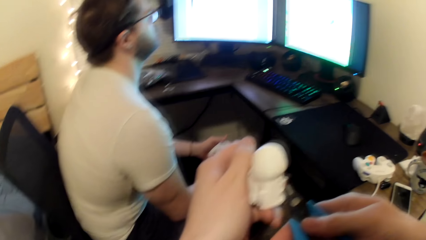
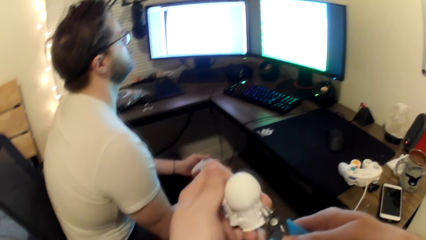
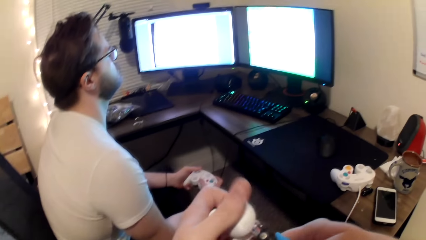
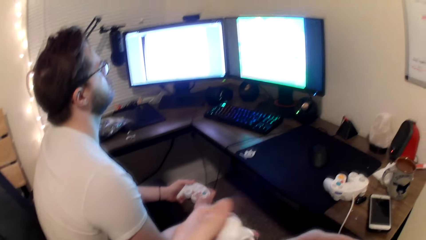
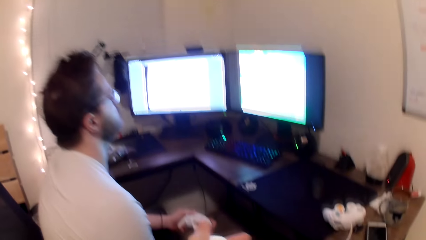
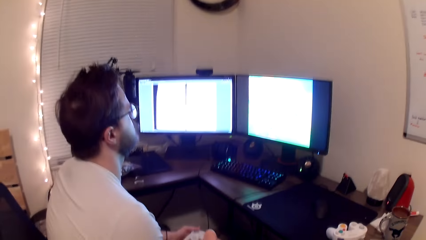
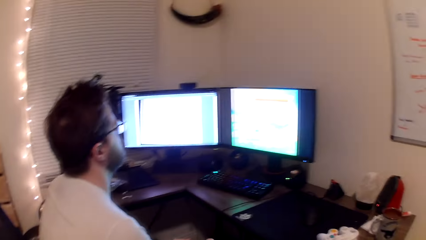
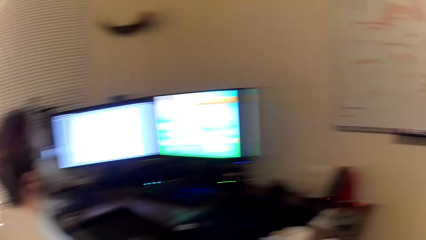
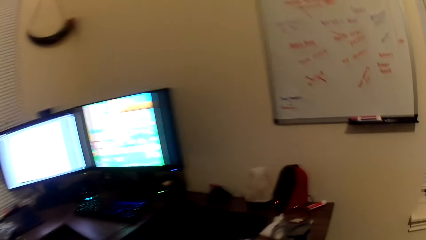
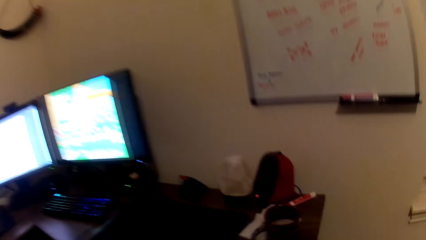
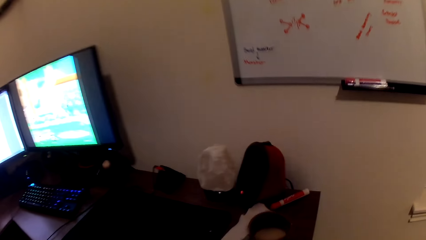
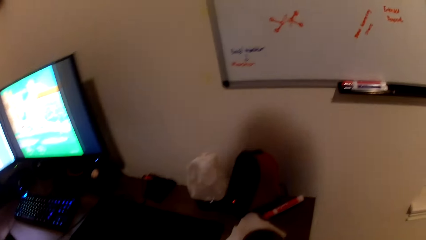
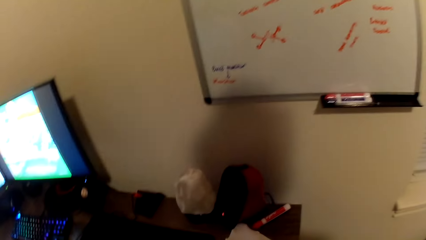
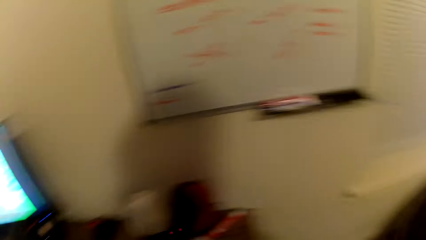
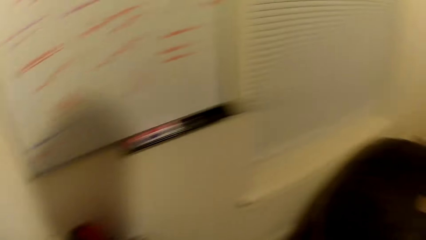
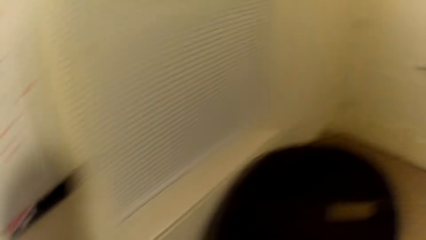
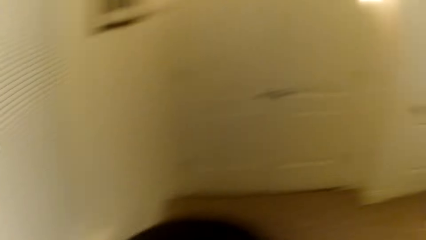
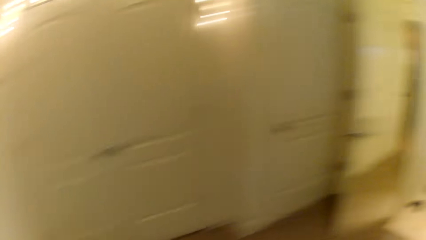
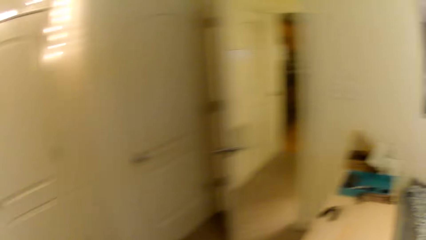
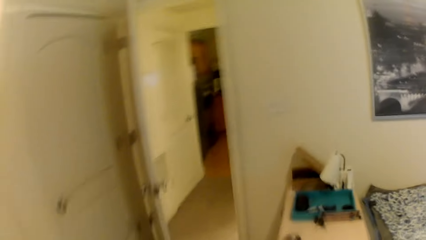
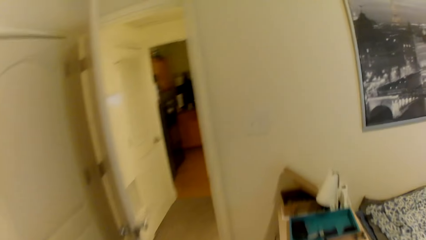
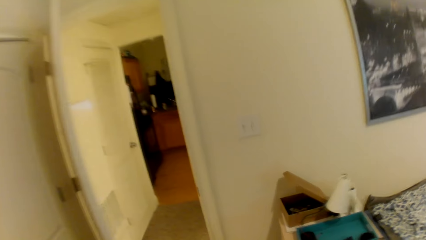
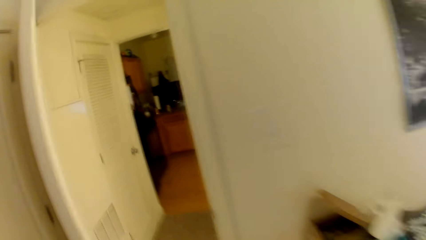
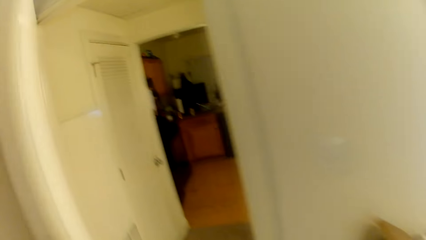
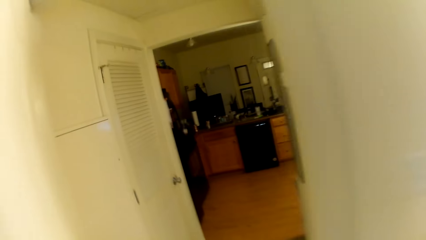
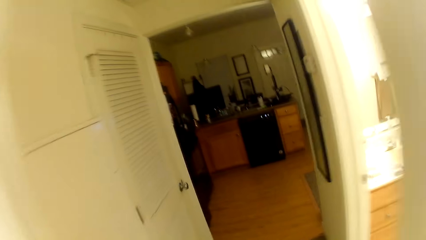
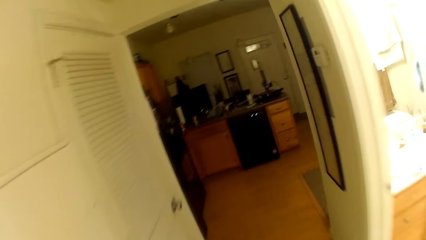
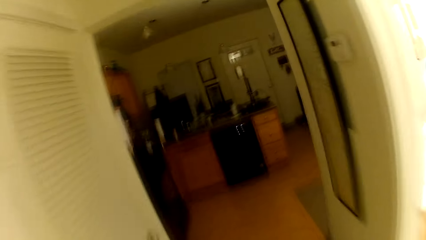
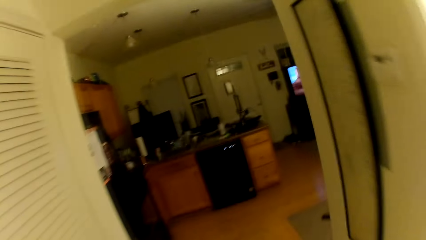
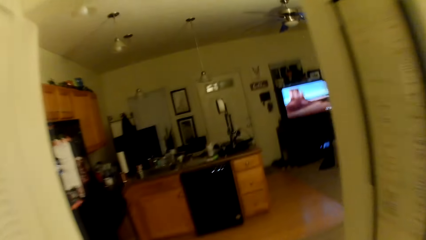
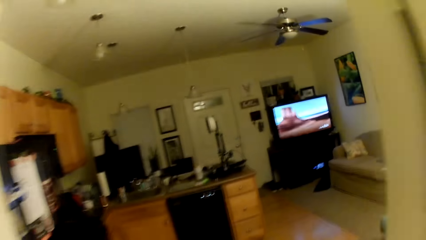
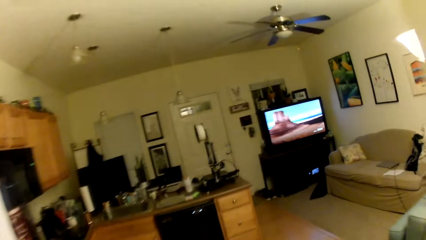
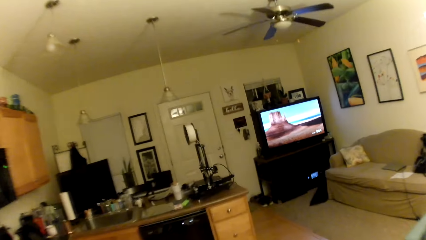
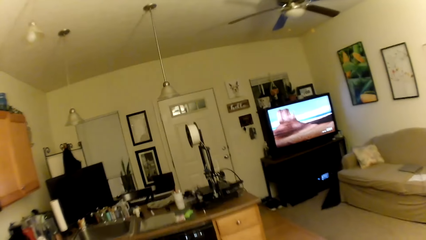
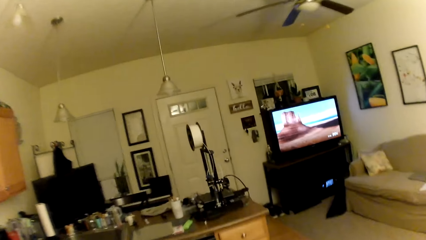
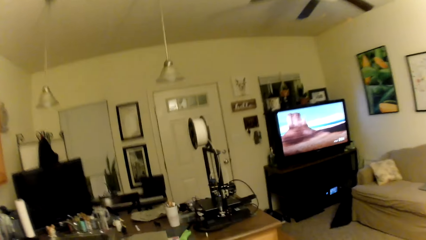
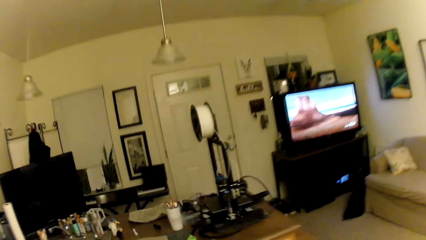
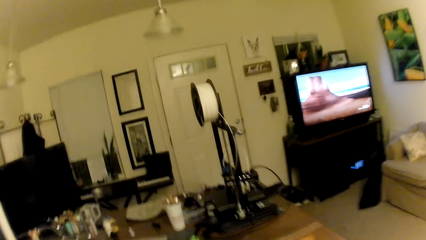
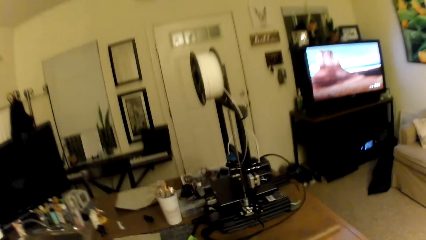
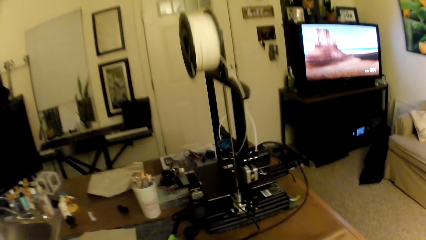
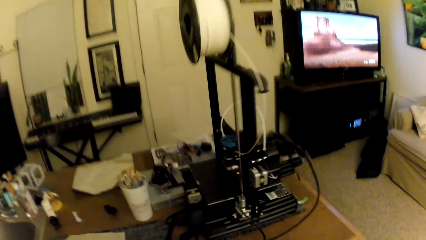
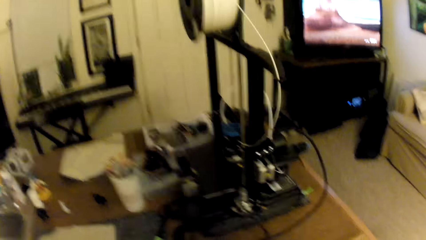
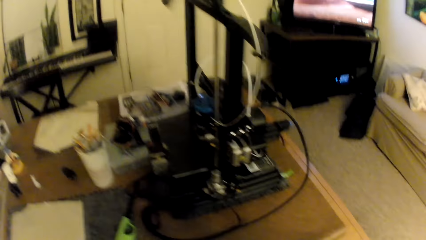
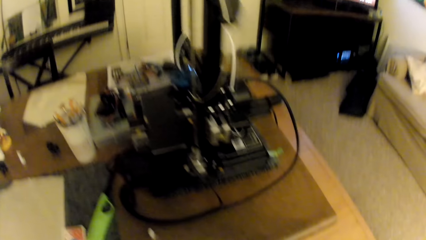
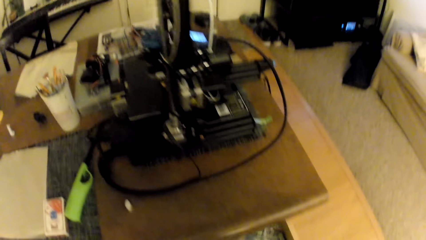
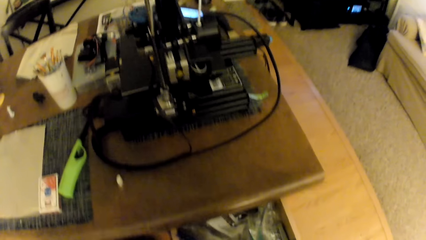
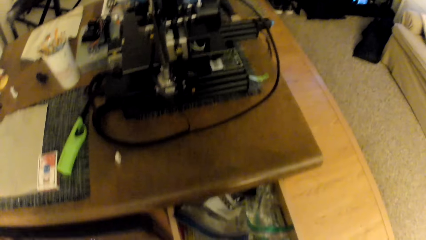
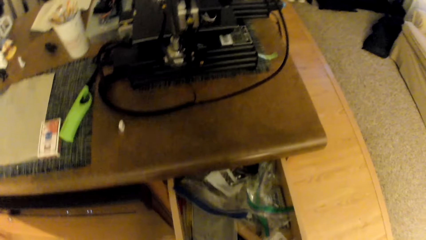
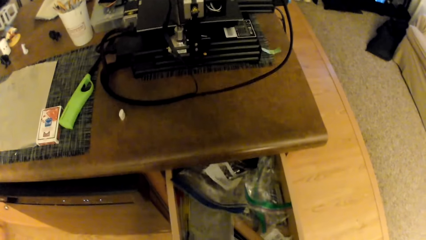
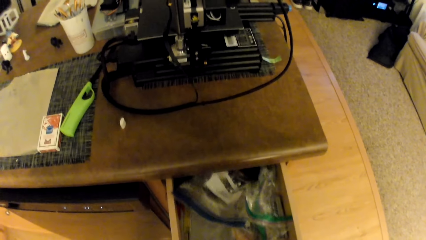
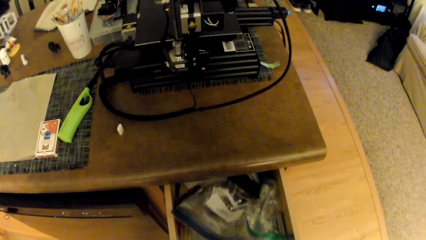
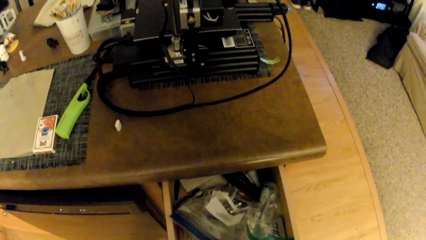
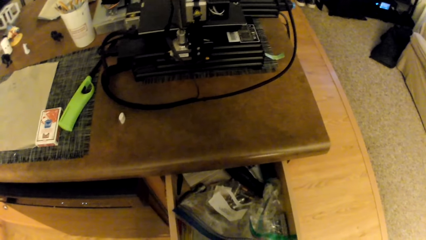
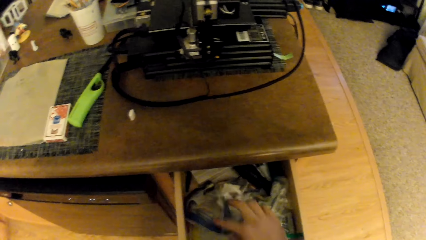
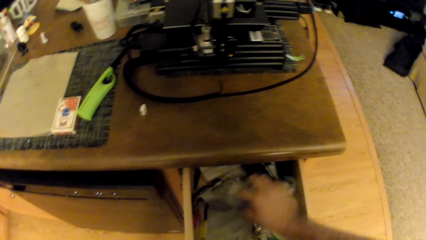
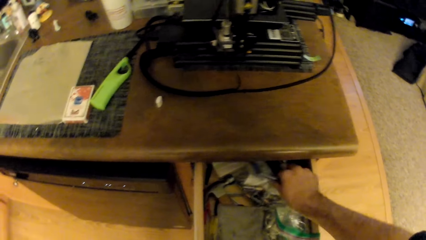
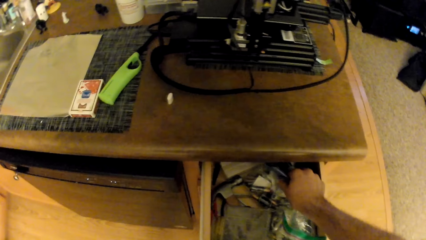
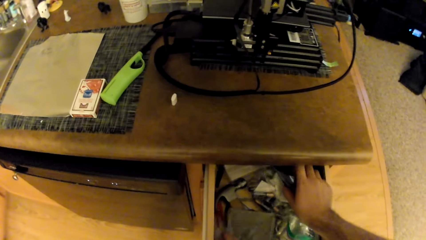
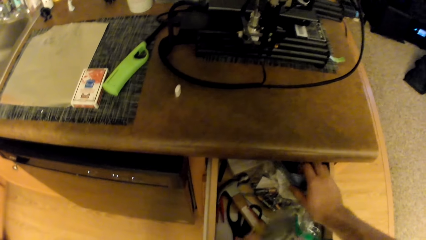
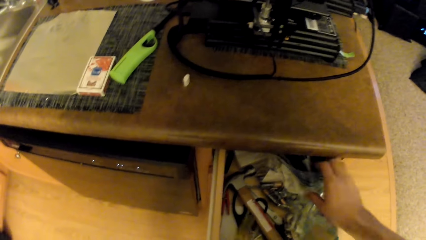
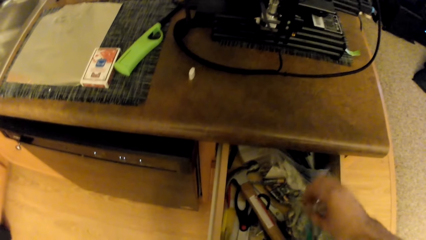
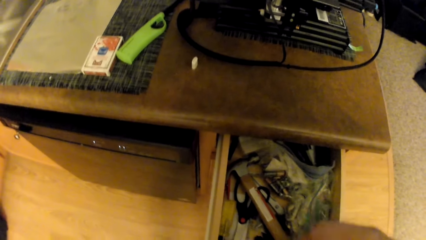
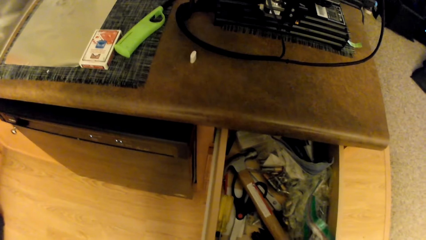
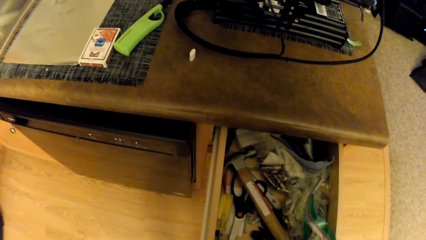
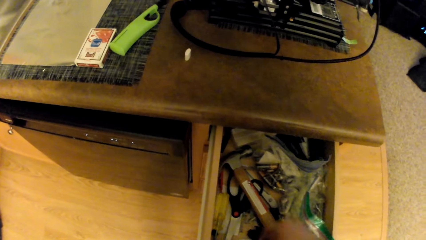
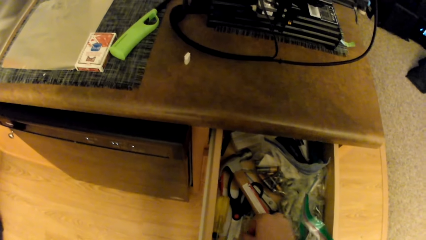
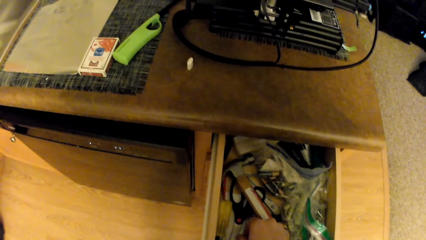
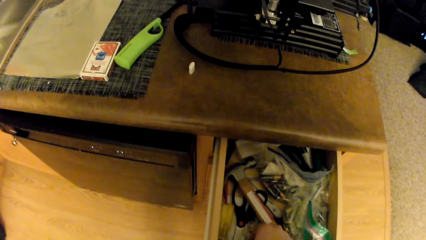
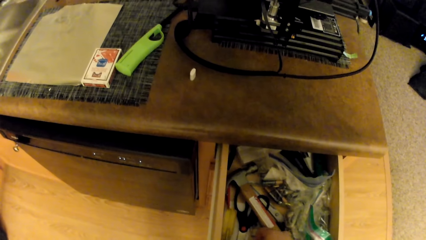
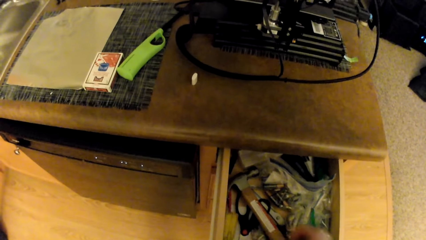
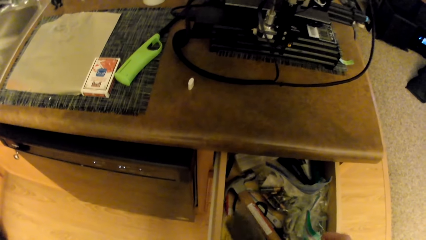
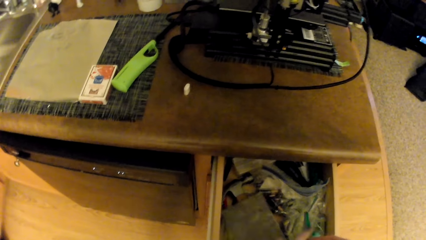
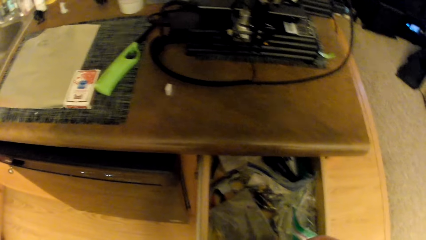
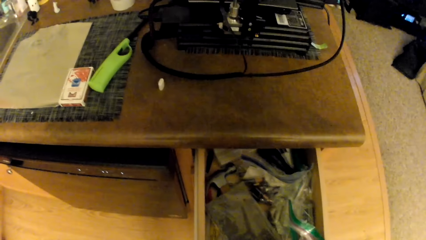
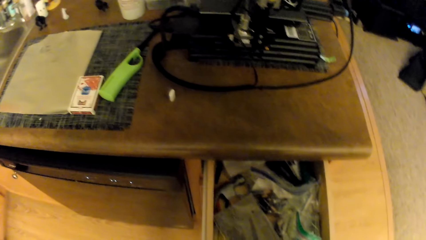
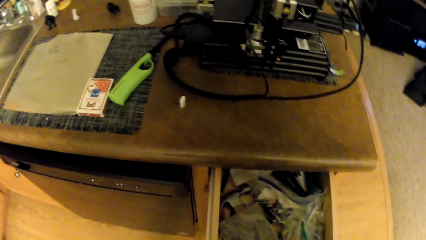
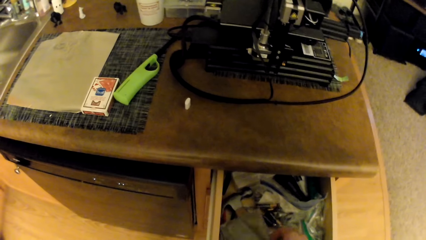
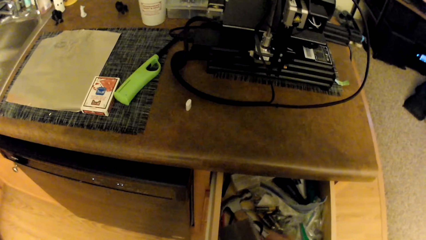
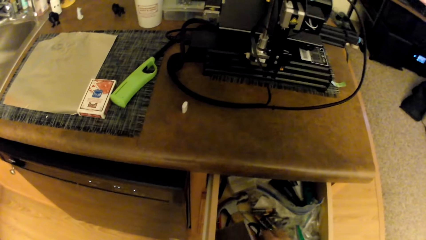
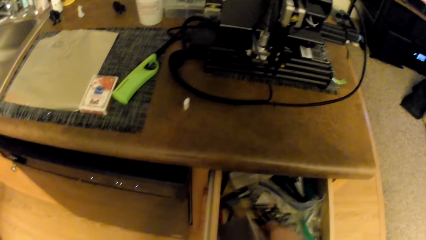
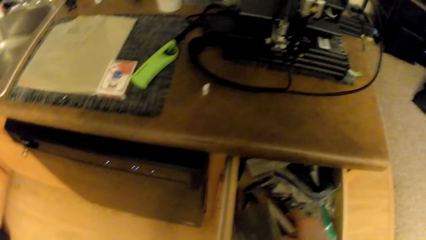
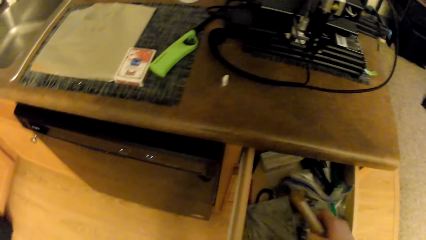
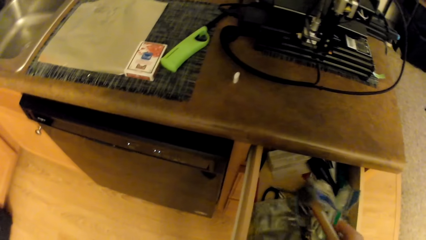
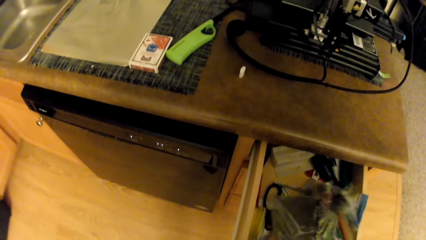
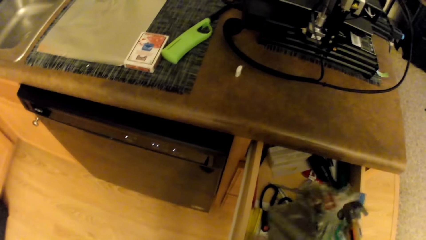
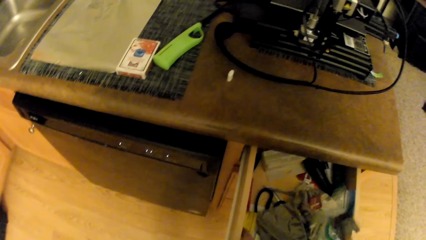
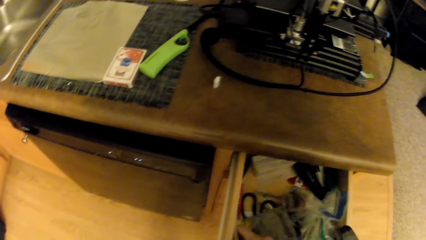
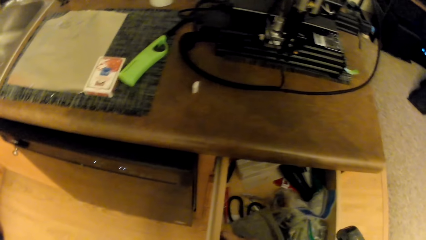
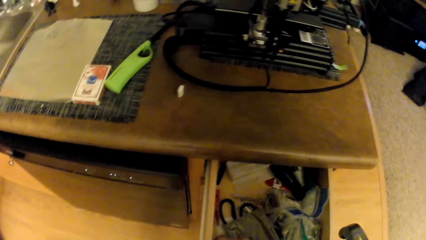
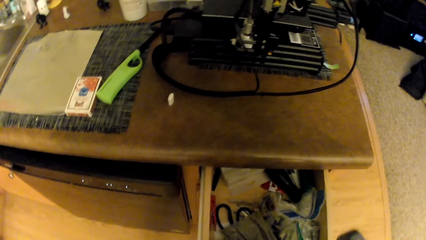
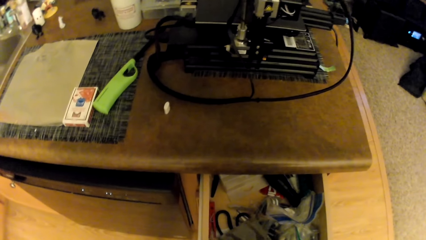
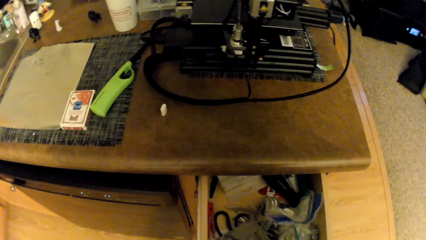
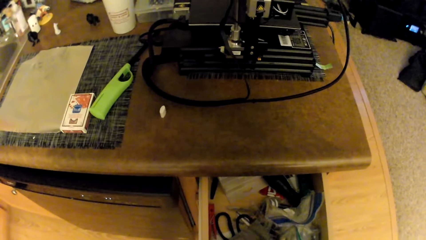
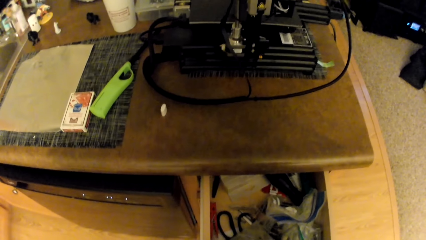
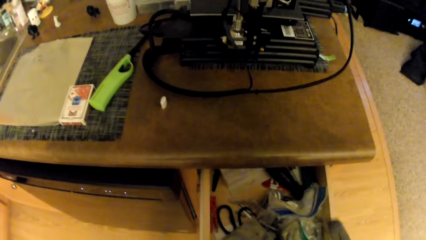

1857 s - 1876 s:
The camera wearer walks around the room. They open the cabinet drawer and look inside the cabinet drawer. They sort through the drawer underneath a table in the kitchen with both hands. They pick up a hammer in the cabinet drawer with both hands.
